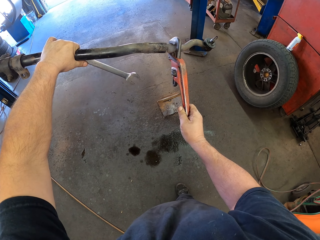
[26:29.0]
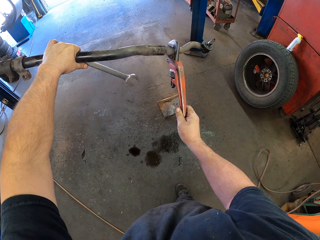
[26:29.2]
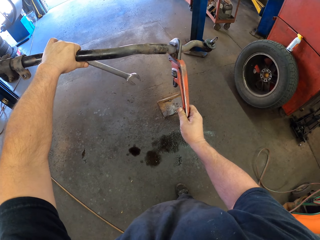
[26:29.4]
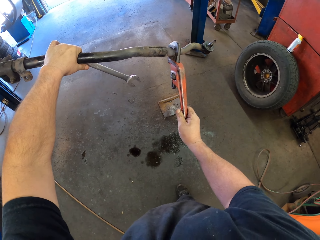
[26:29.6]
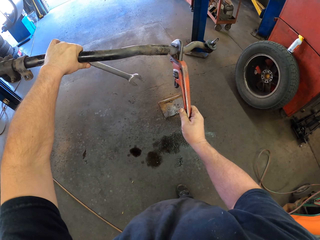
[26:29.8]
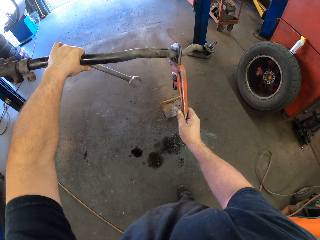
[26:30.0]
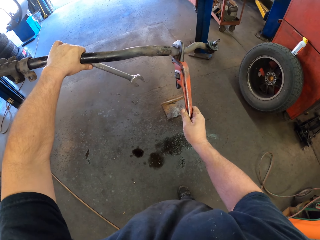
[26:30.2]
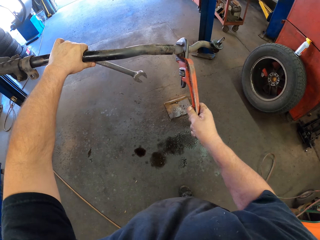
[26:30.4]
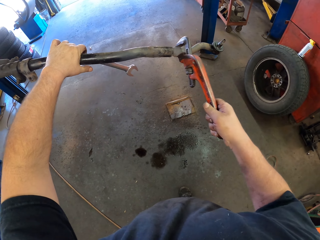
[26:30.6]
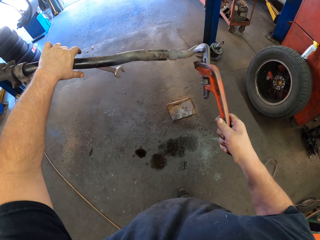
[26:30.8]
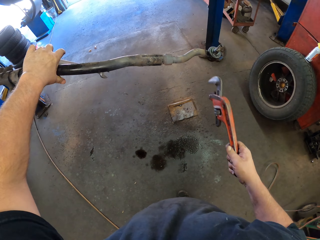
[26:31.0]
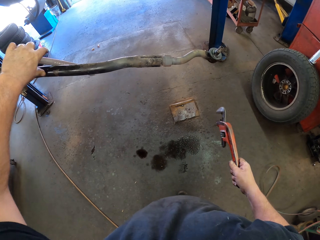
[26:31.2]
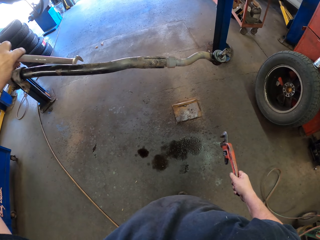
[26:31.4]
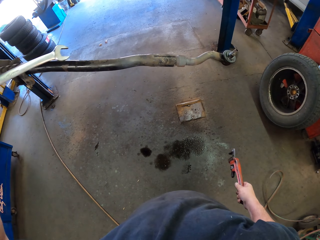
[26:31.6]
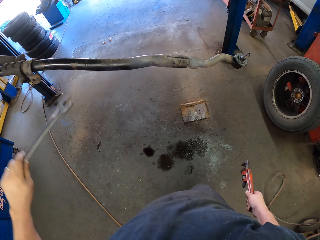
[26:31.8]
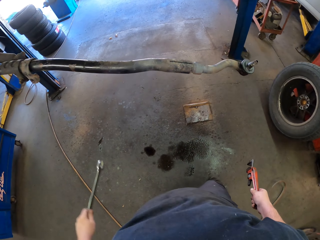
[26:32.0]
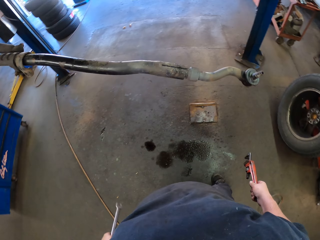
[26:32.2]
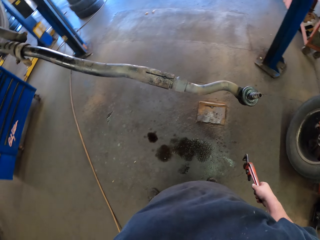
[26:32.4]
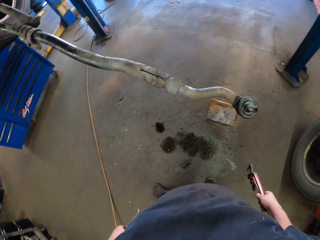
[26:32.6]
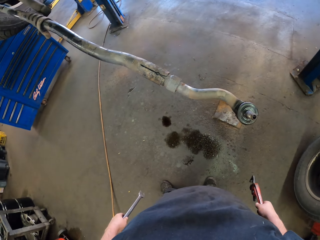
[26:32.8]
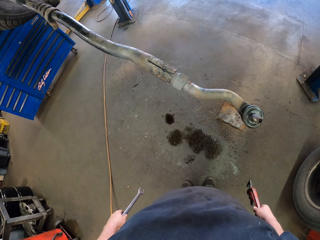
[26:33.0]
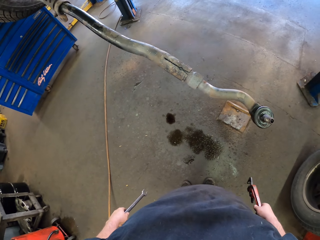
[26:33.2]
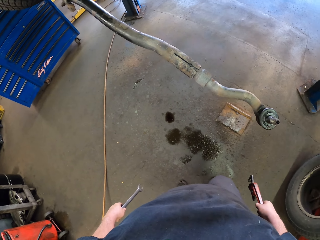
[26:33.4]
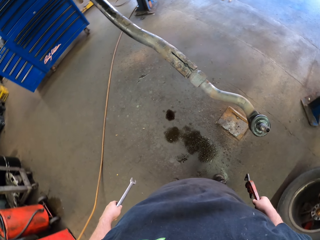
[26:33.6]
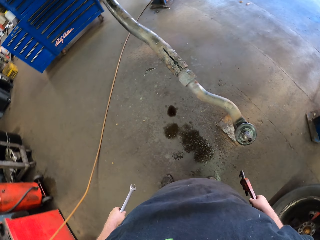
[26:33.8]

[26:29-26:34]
The camera wearer unfastens the stabilizer bar with a pipe wrench. They remove the pipe wrench on the stabilizer bar. They remove the left hand on the pipe wrench. They move beside the metal and turn around.
